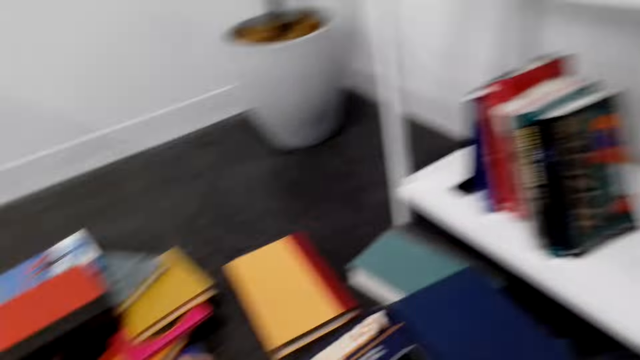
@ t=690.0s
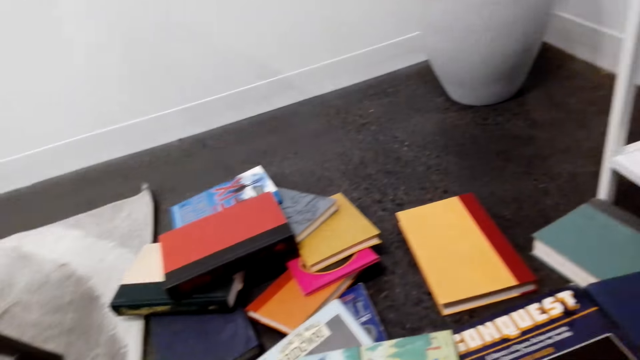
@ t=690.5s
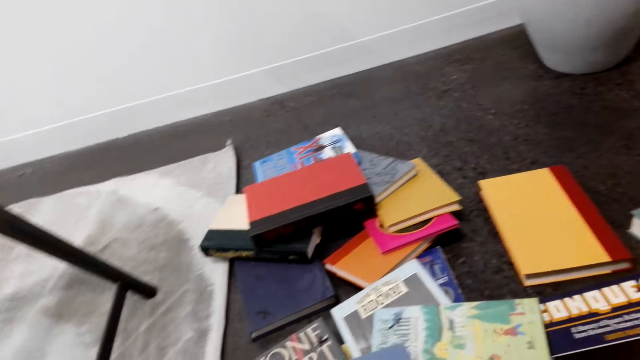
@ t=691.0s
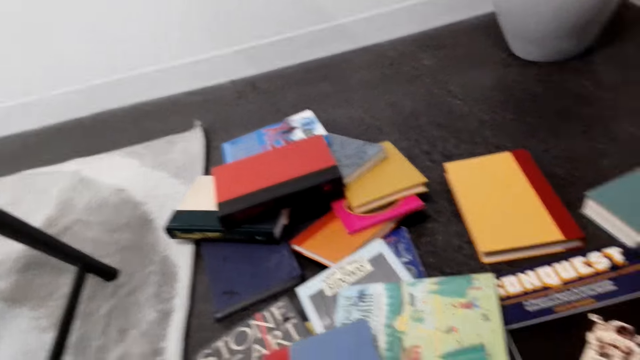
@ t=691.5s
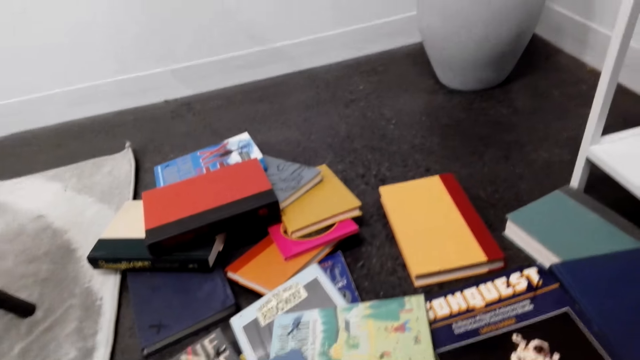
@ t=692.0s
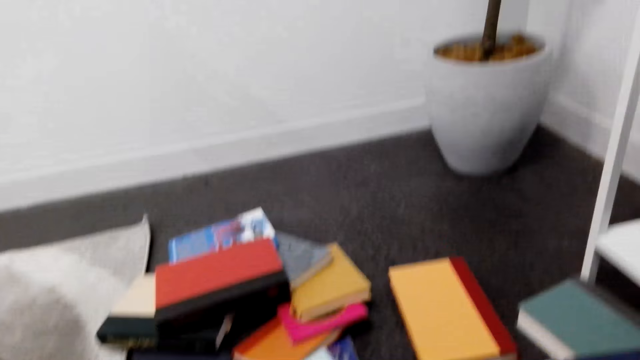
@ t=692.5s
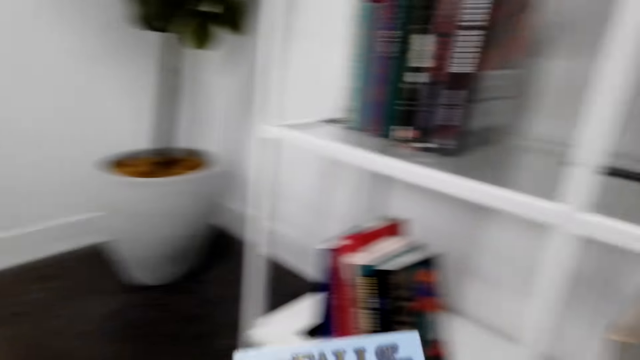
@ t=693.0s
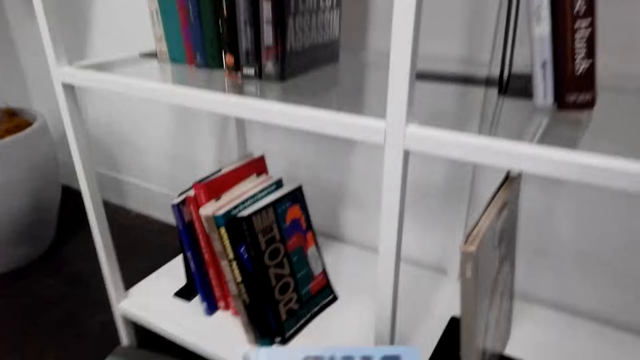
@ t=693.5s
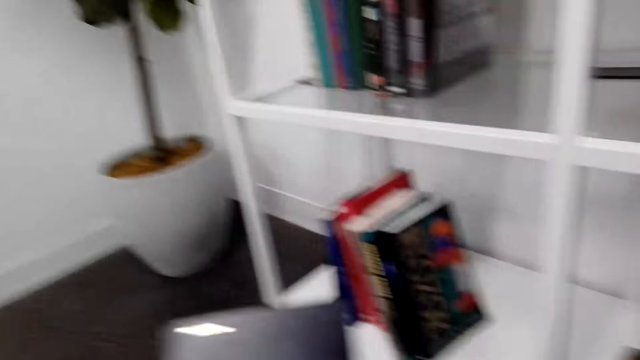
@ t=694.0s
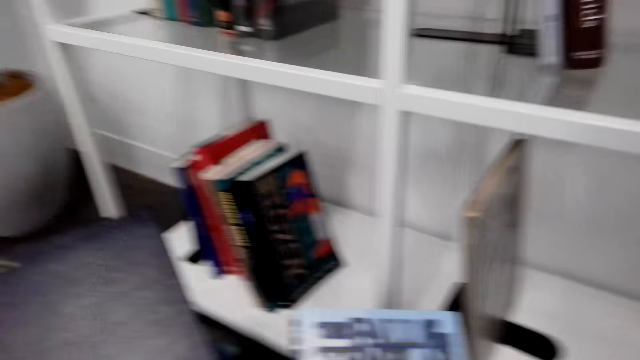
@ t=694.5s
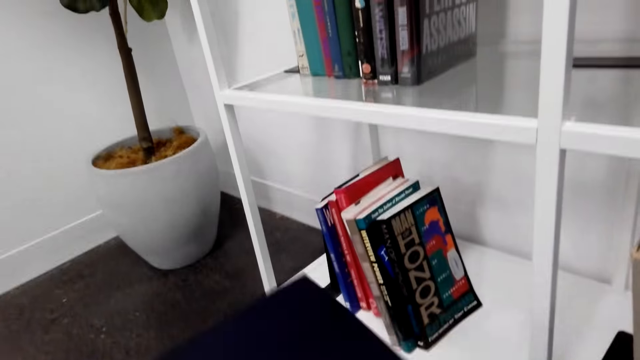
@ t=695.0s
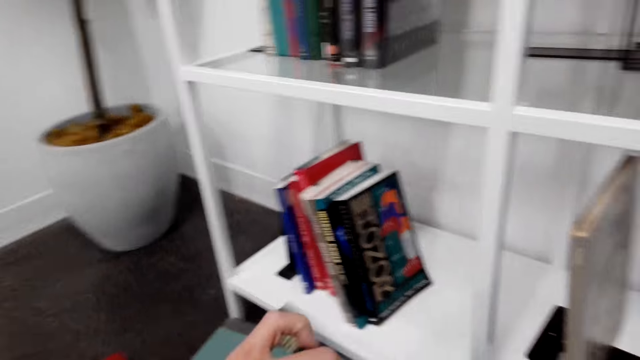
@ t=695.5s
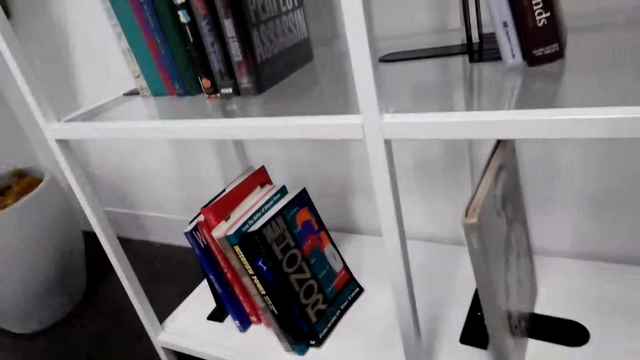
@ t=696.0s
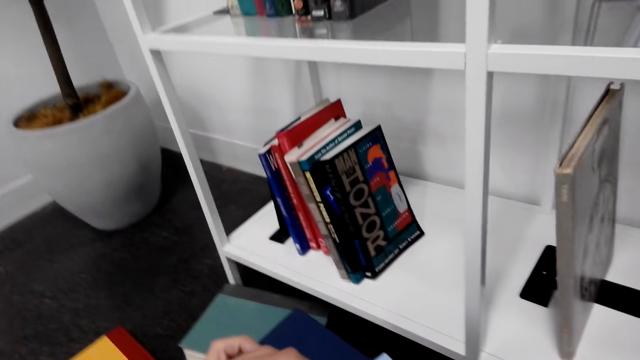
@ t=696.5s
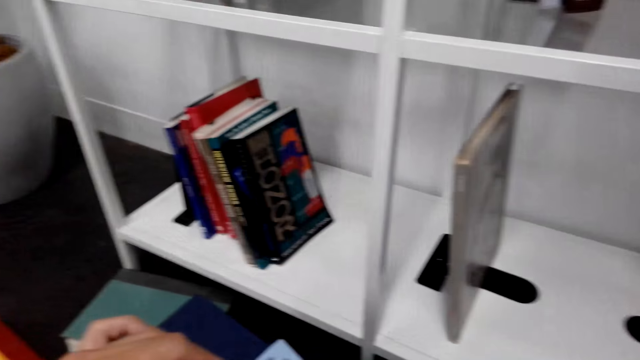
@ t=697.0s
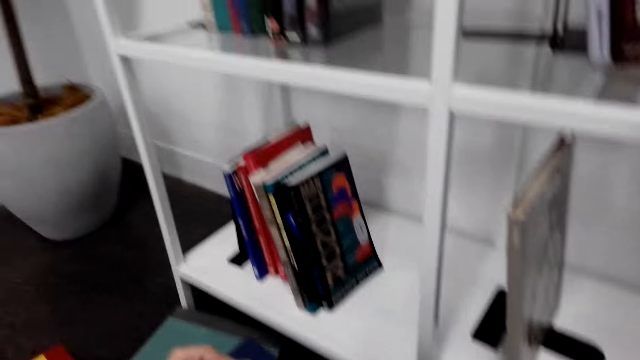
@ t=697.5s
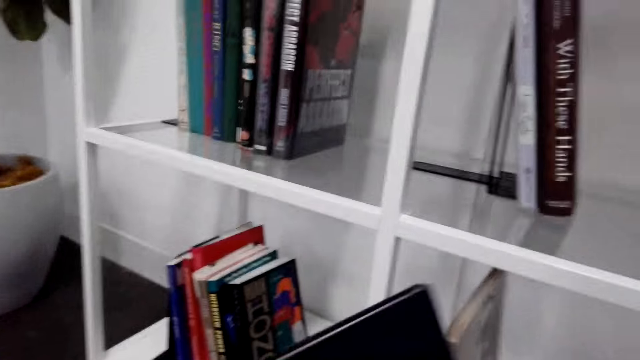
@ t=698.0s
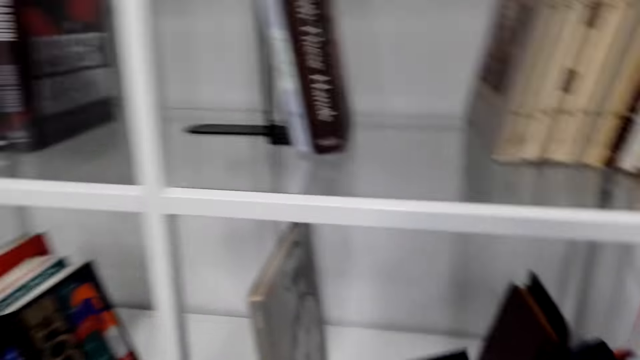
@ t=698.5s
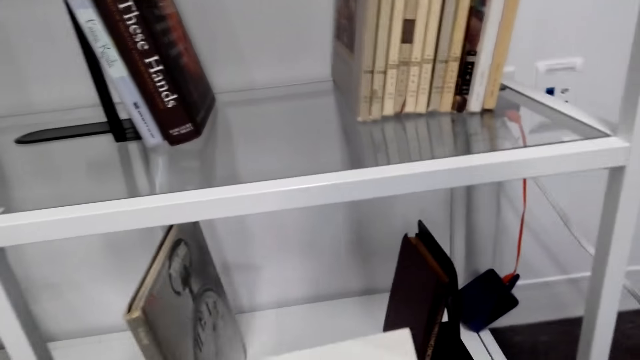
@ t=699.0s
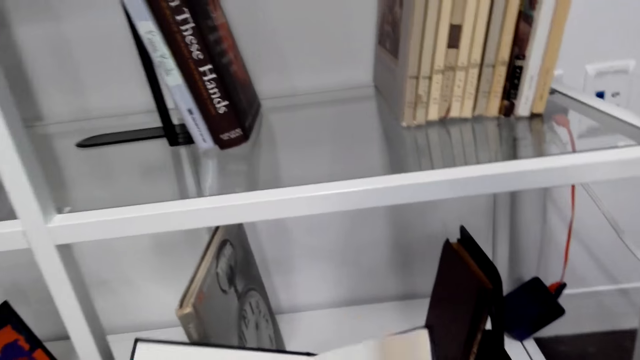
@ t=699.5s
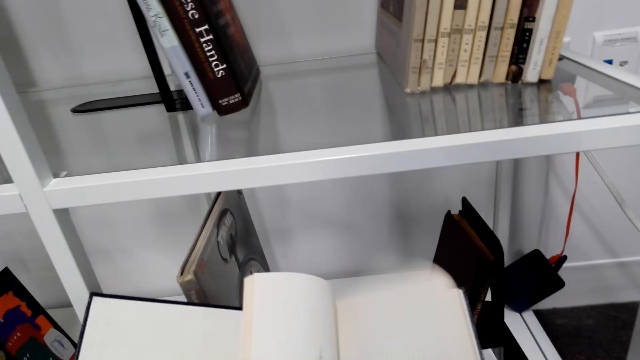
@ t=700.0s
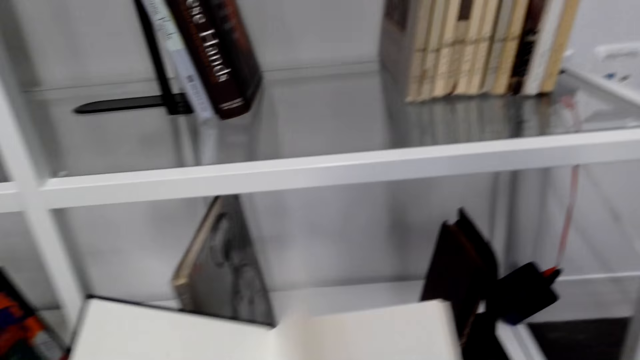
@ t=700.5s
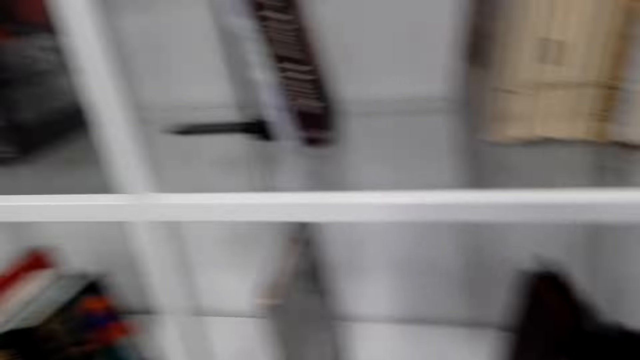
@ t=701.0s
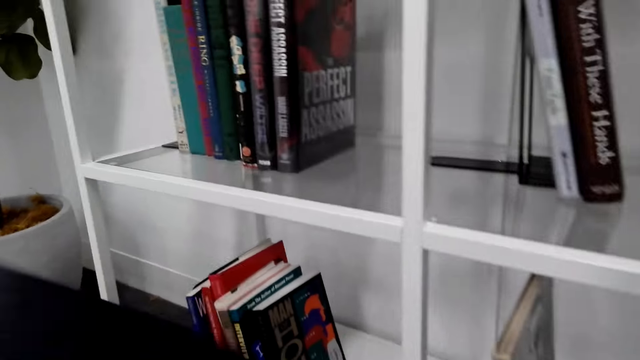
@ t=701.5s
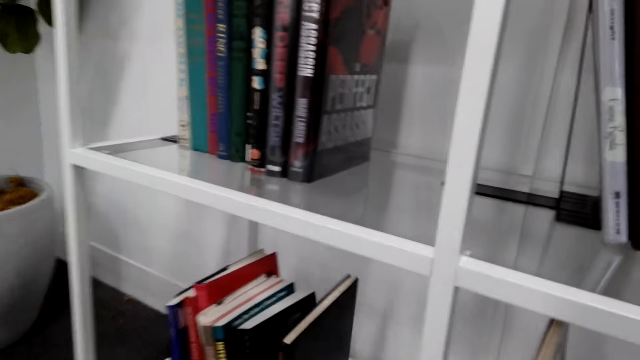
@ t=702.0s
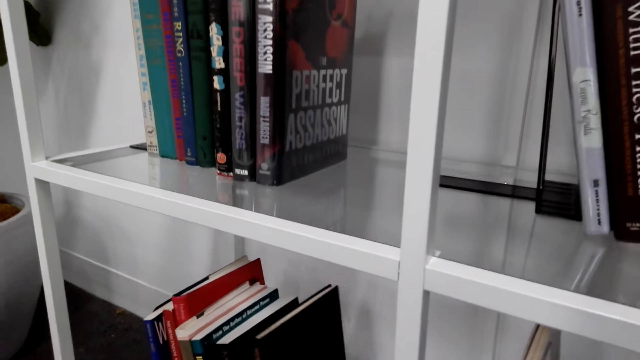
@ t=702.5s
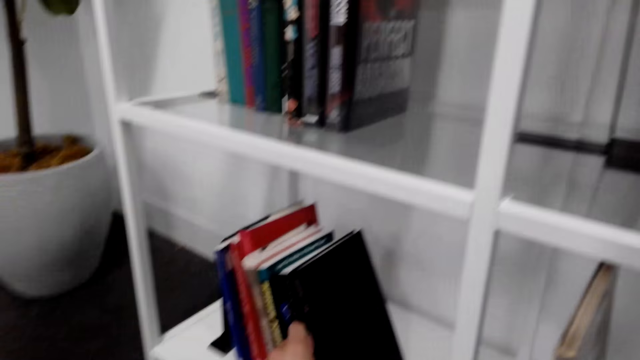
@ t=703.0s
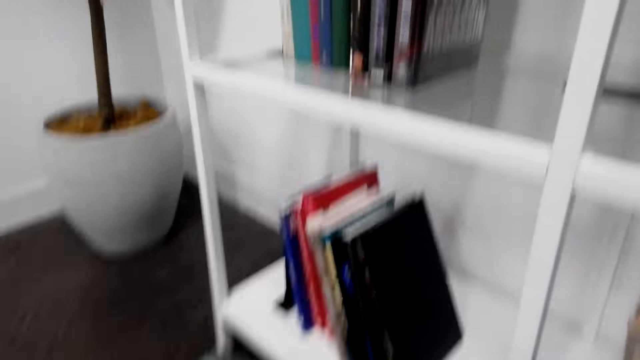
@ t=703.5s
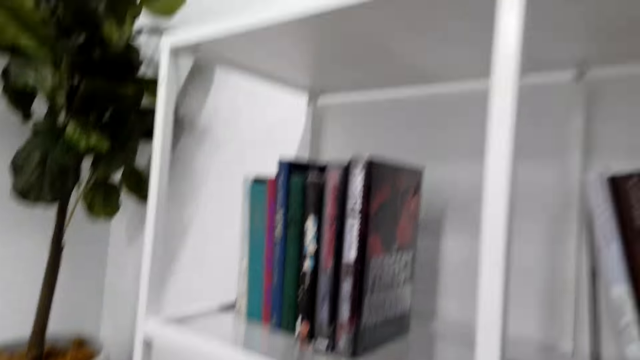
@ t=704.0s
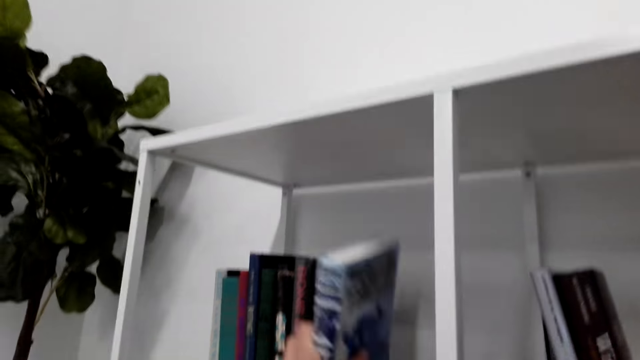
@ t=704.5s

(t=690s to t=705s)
The camera wearer picks up a book from the floor. They stare at the book, open the book and inspect the book. They arrange the book on the bookshelf.

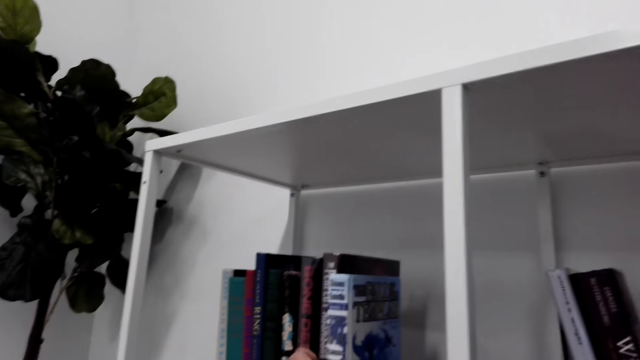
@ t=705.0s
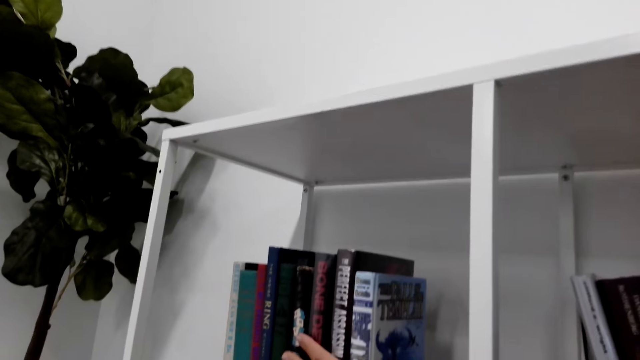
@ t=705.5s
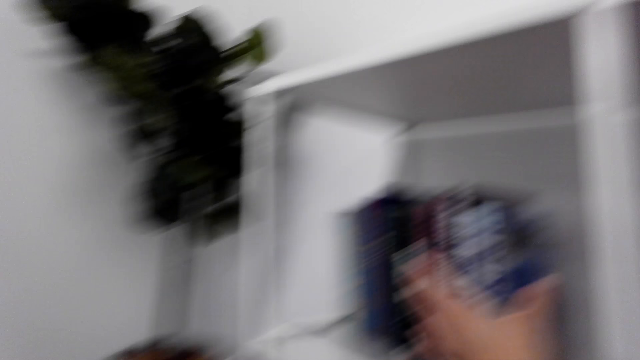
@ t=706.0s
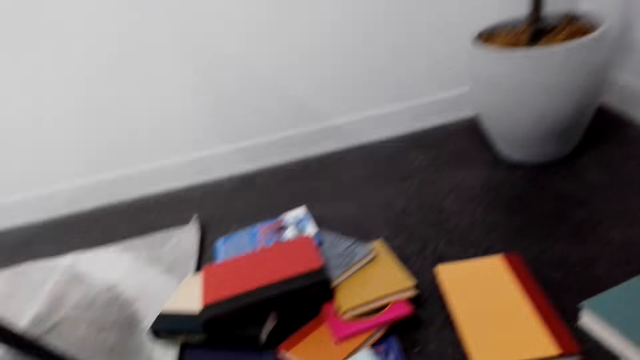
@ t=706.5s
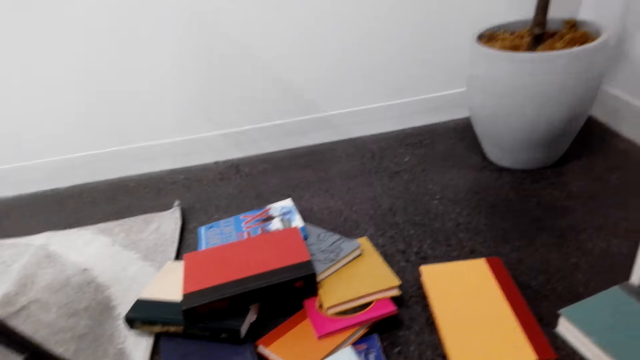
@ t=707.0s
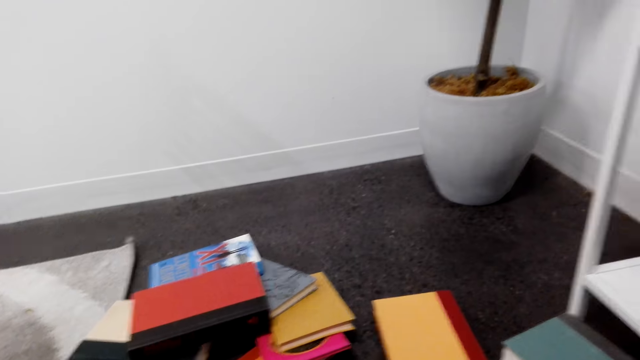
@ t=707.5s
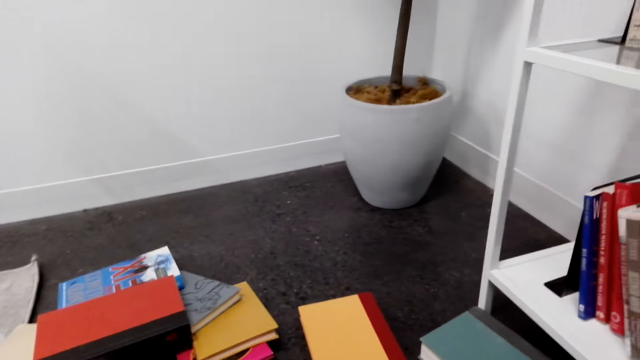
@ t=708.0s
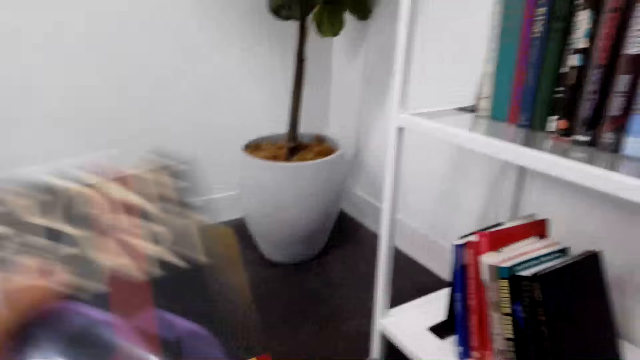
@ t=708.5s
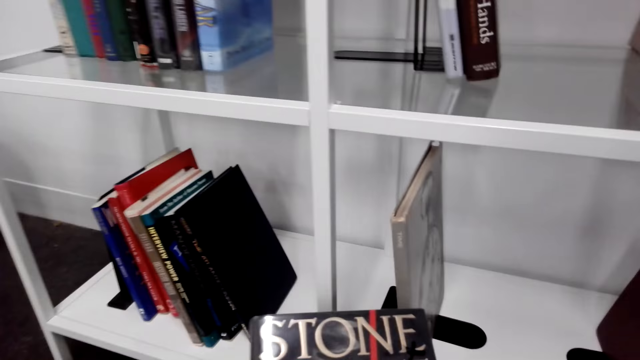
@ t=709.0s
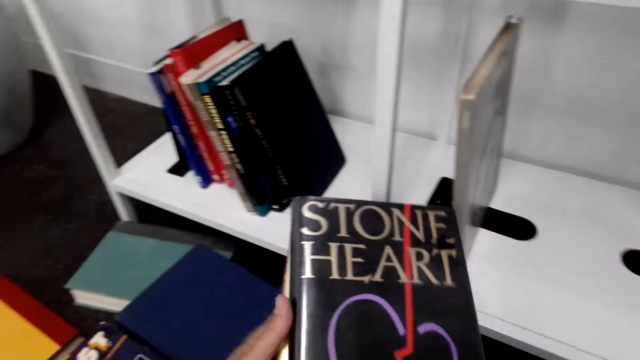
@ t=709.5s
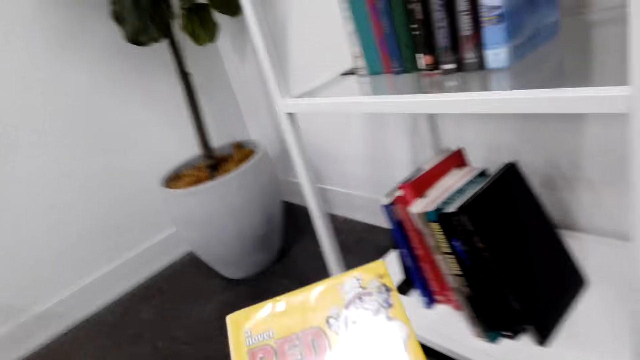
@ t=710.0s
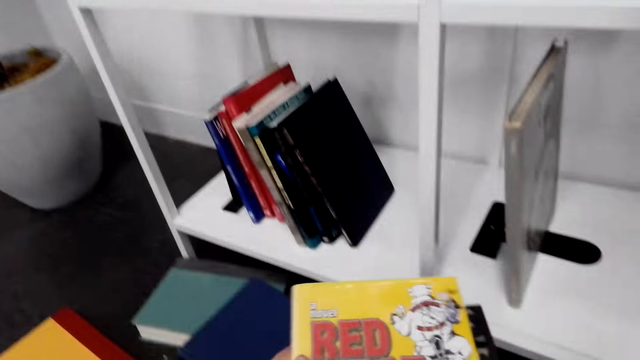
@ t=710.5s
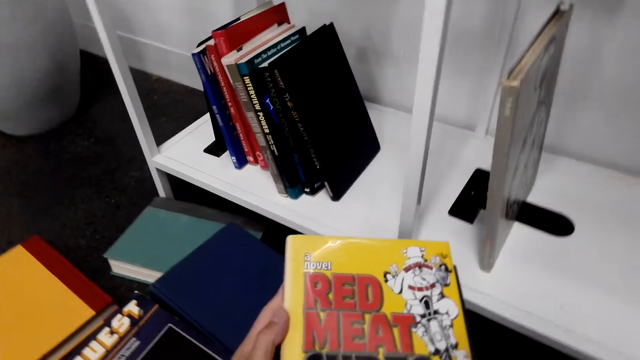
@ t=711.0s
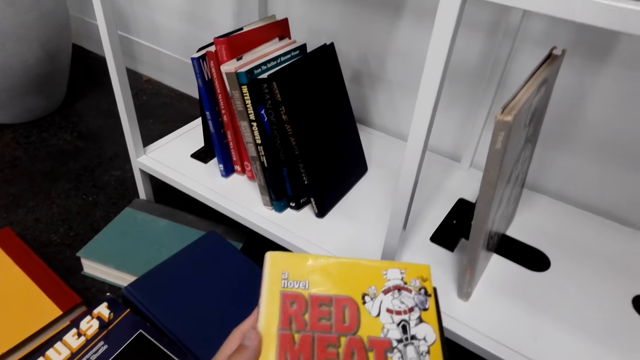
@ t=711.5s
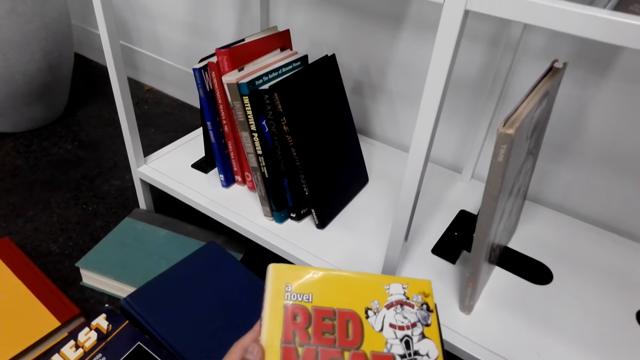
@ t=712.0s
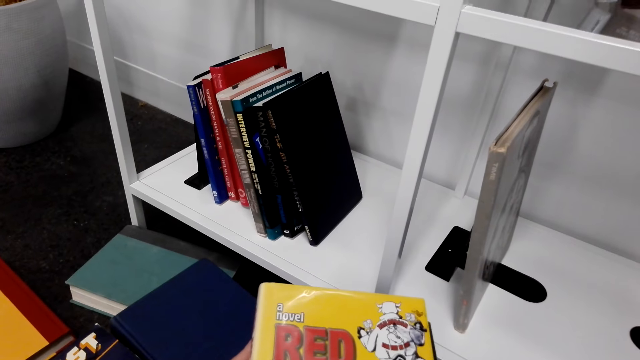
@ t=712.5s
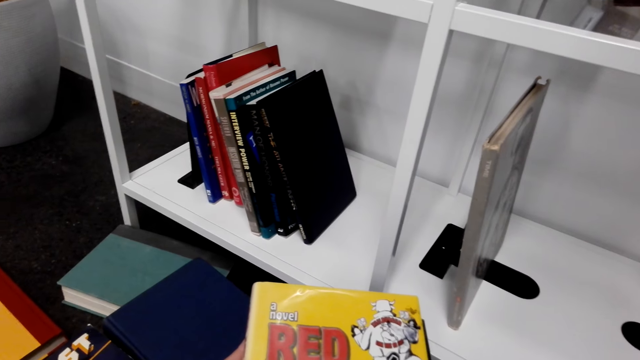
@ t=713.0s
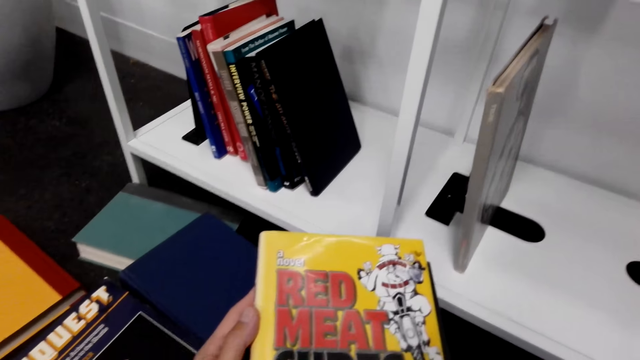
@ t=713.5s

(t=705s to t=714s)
The camera wearer picks up books from the floor. They stare at a book.
